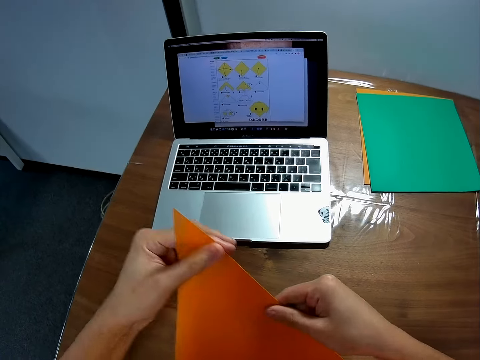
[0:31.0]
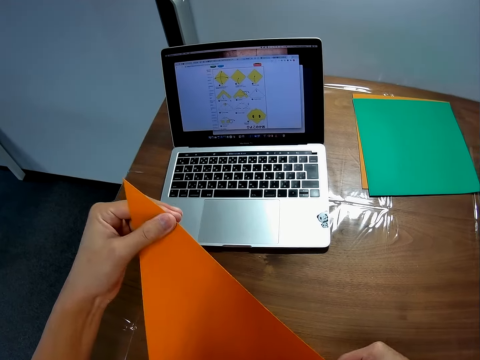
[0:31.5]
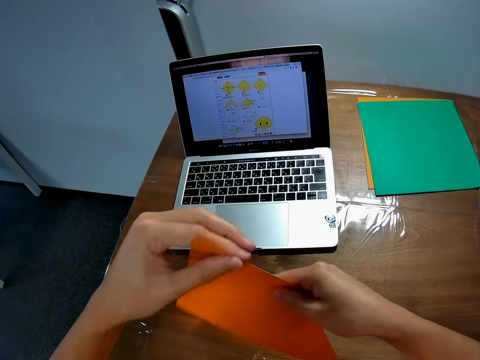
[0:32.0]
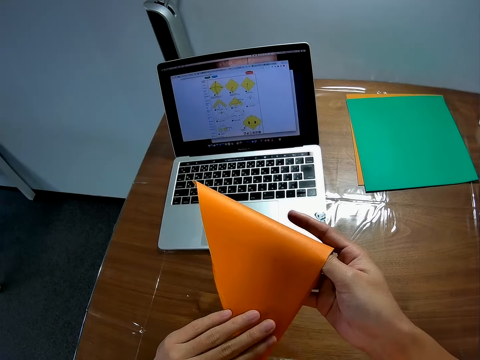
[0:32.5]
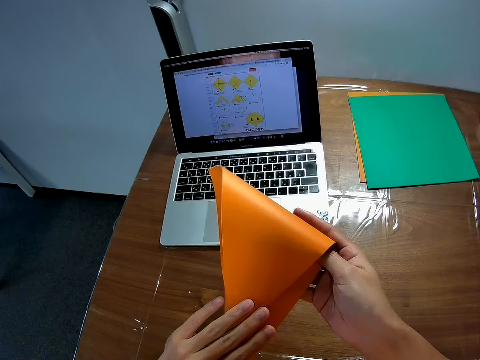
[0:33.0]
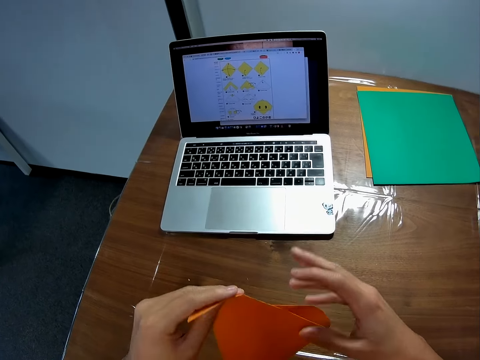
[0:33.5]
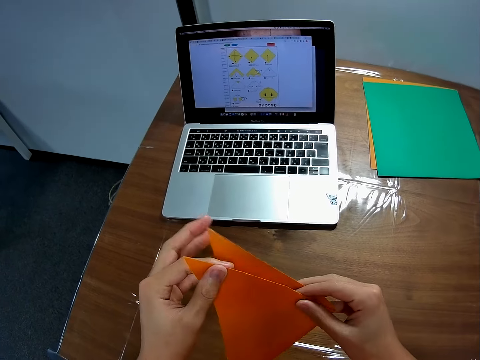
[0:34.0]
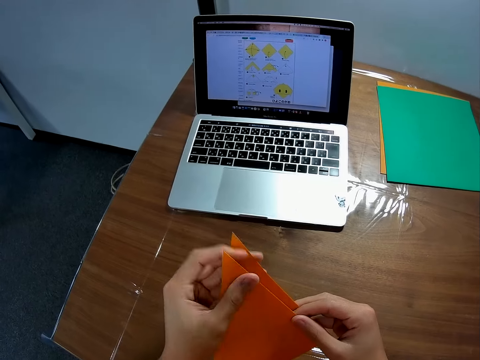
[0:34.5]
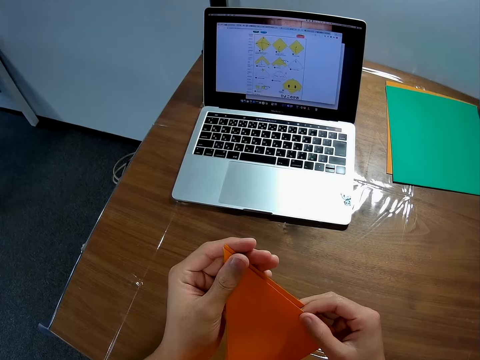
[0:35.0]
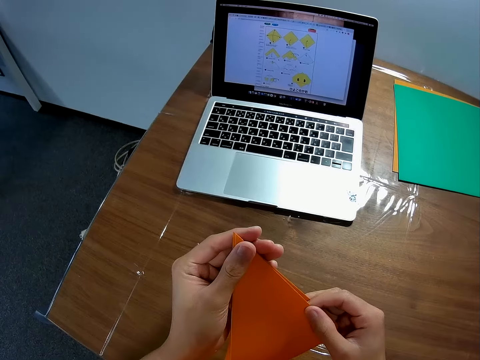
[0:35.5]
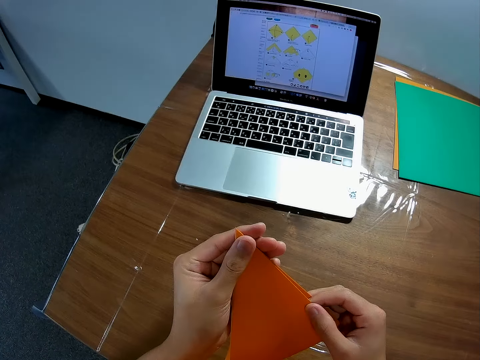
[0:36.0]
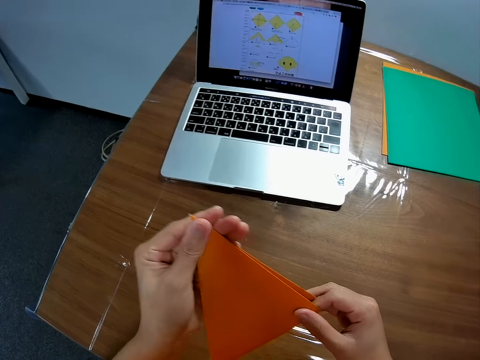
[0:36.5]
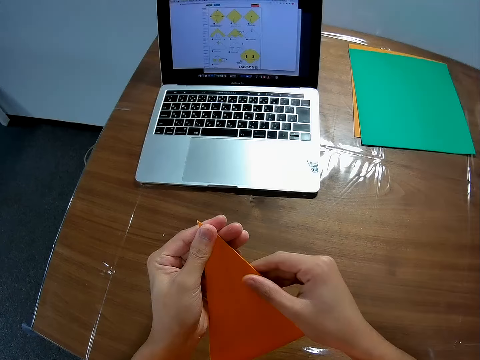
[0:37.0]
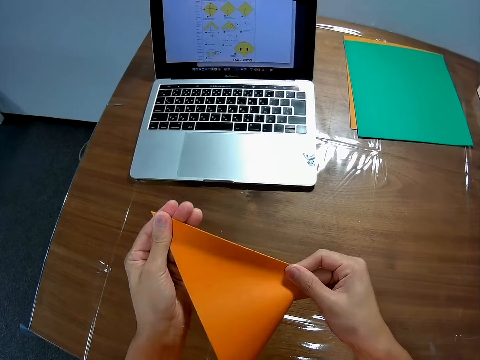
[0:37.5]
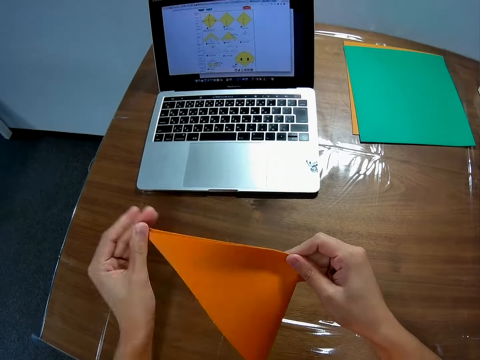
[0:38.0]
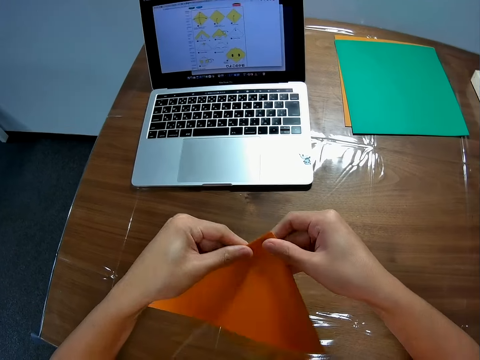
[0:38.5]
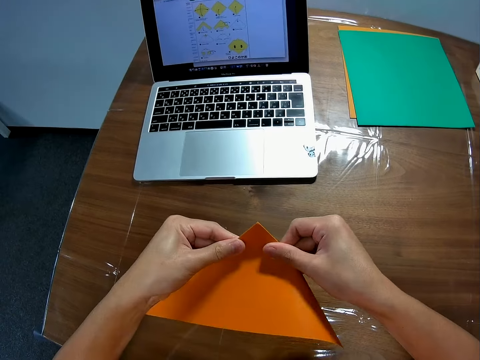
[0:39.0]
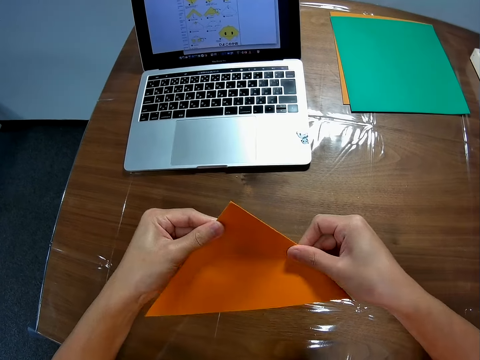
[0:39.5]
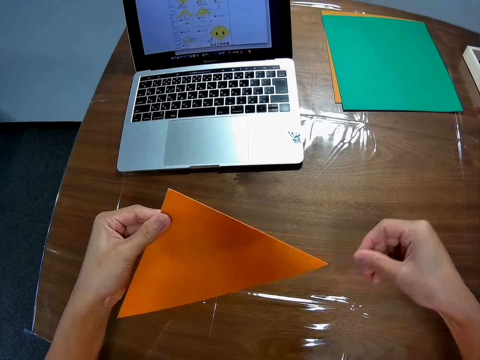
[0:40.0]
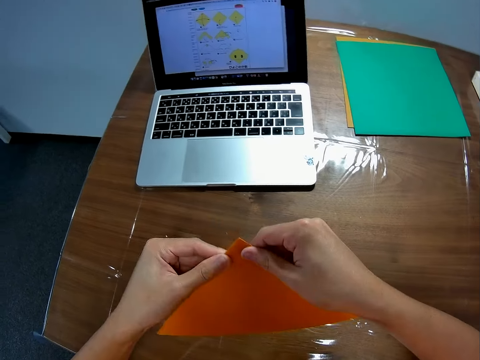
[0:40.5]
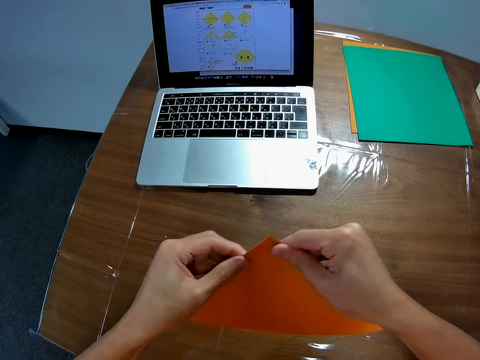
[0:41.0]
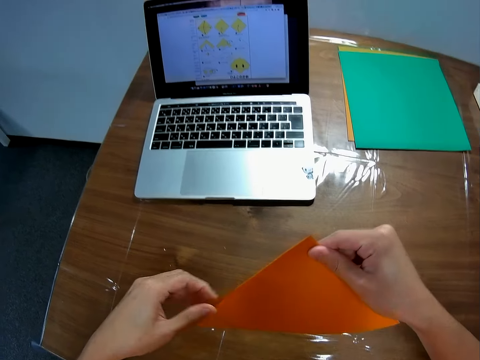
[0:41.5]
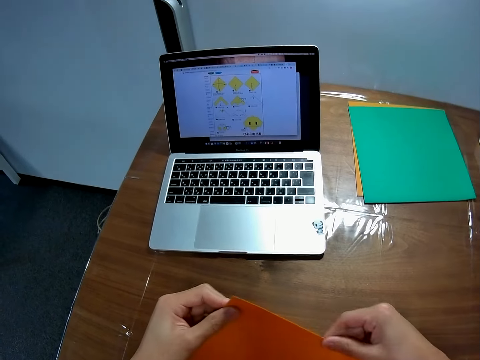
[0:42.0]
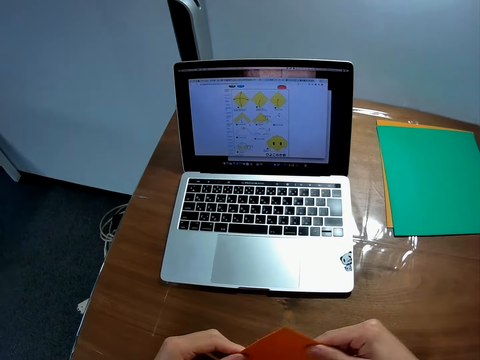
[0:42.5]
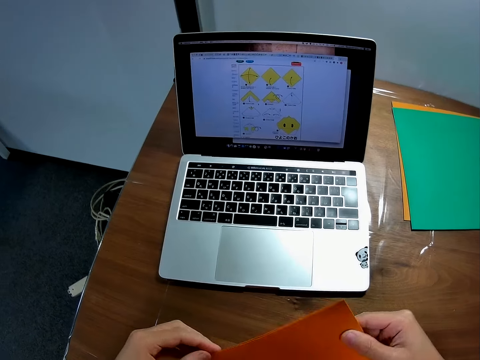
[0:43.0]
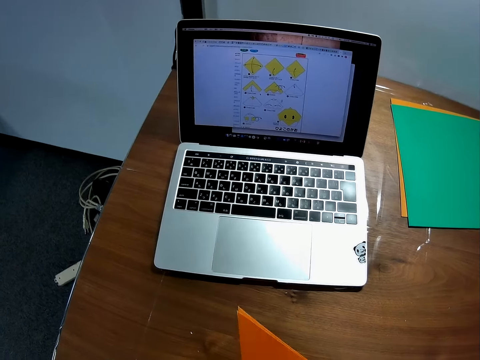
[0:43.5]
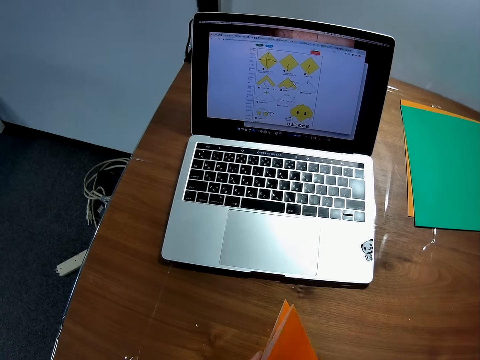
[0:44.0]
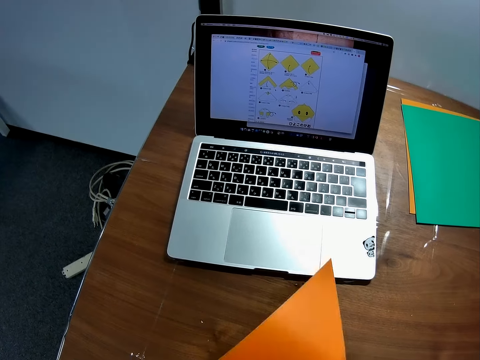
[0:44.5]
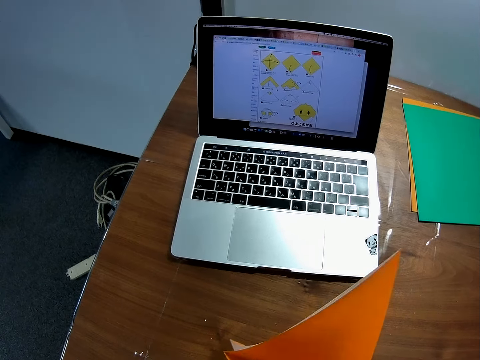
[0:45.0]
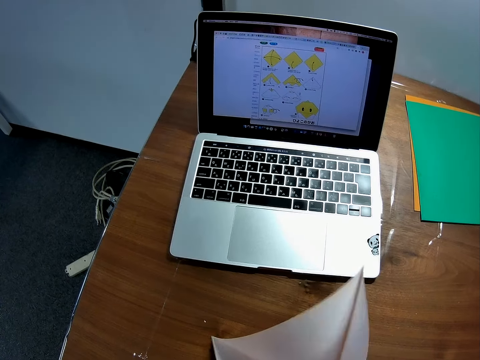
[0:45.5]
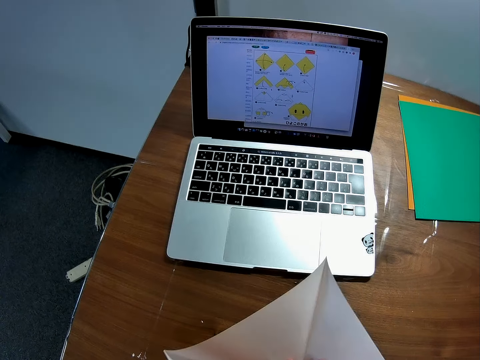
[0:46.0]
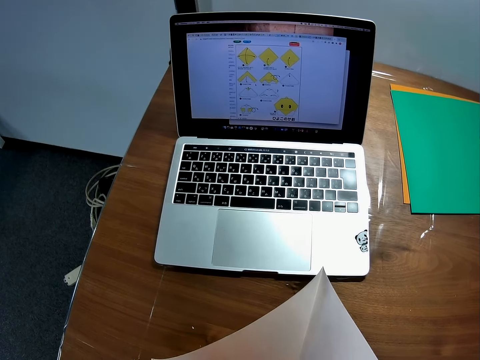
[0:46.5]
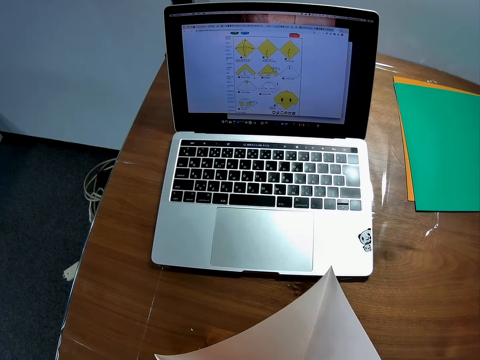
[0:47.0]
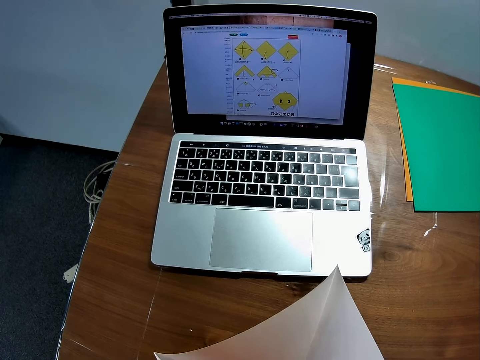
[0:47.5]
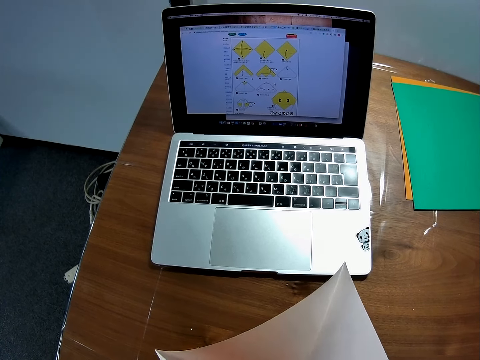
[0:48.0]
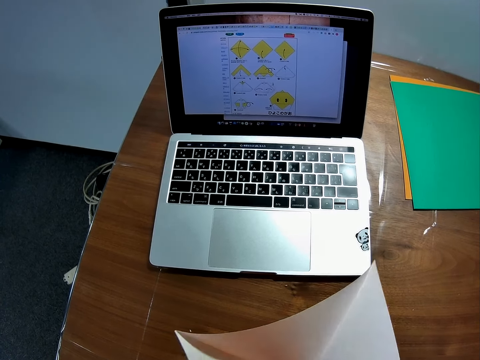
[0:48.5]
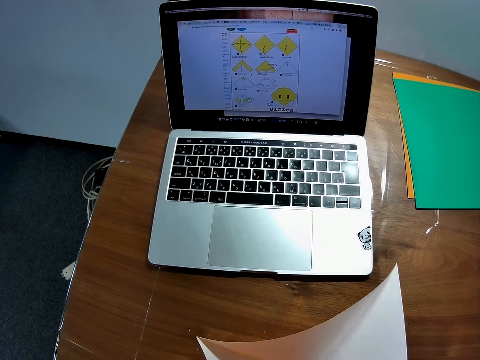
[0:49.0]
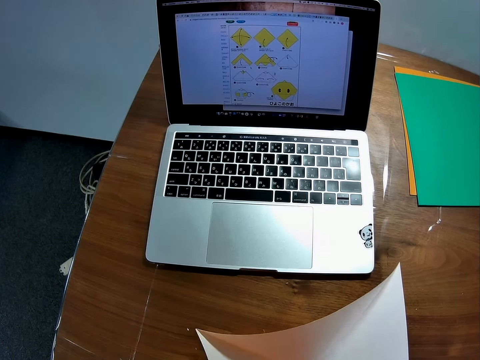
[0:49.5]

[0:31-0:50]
The camera wearer folds the paper. They smoothen the edge of the paper. They unfold the piece of paper. They look at the piece of paper. They spread the paper out.

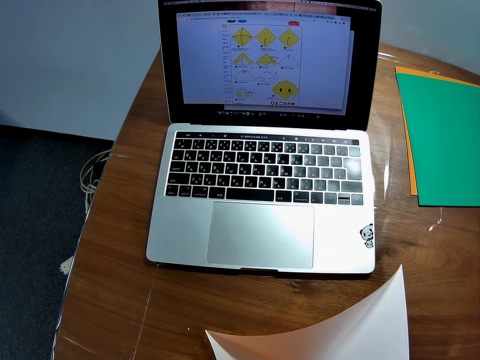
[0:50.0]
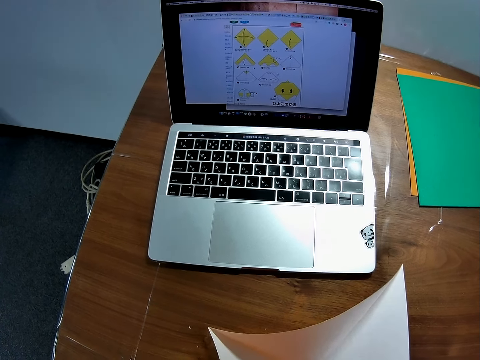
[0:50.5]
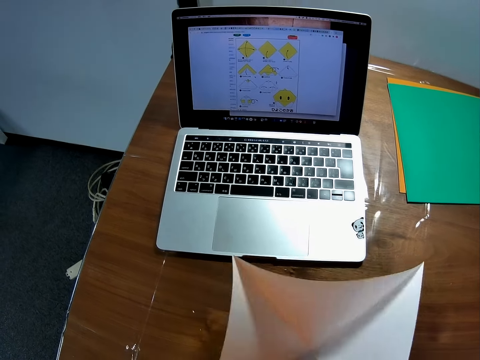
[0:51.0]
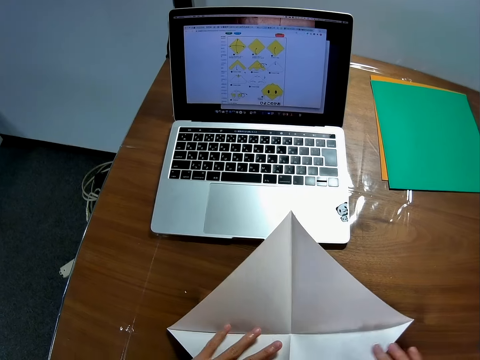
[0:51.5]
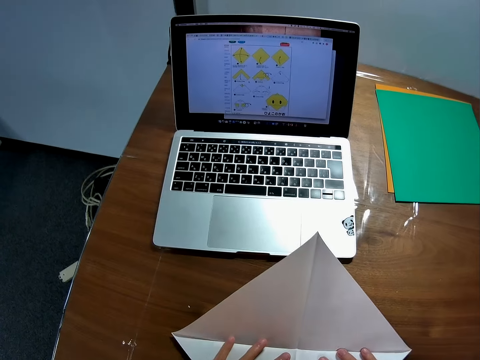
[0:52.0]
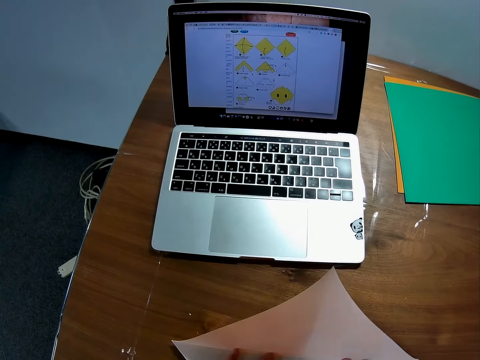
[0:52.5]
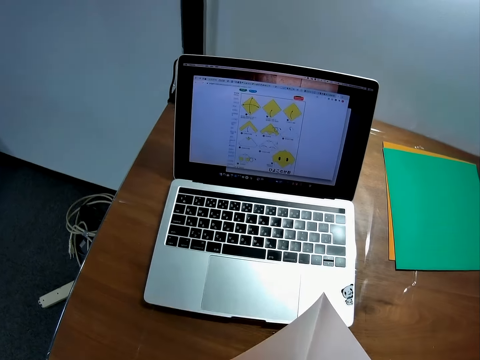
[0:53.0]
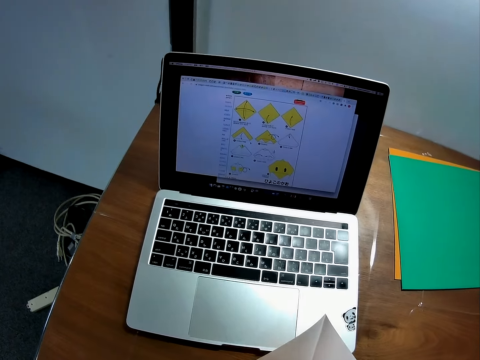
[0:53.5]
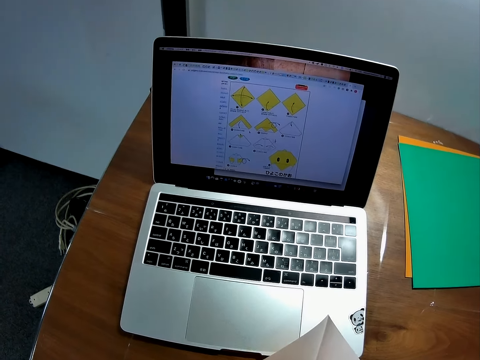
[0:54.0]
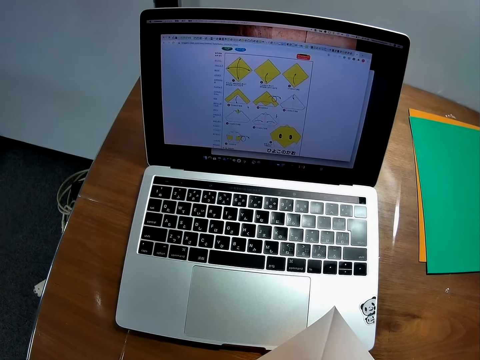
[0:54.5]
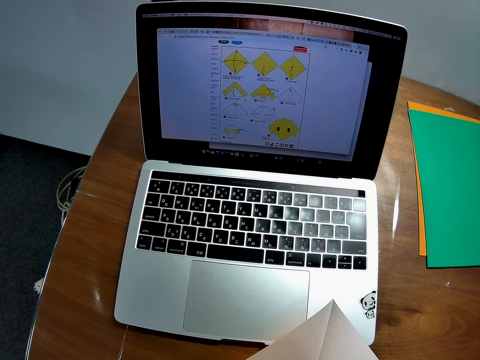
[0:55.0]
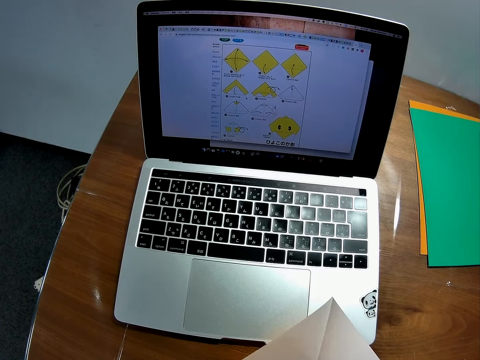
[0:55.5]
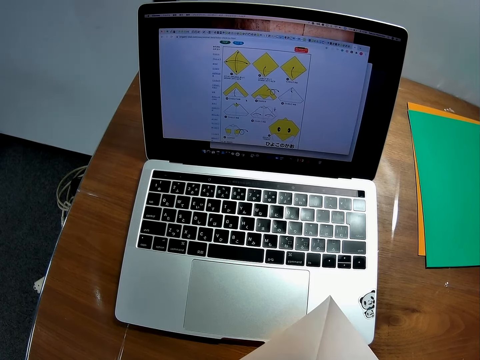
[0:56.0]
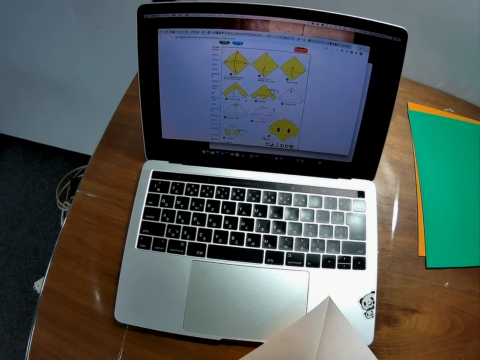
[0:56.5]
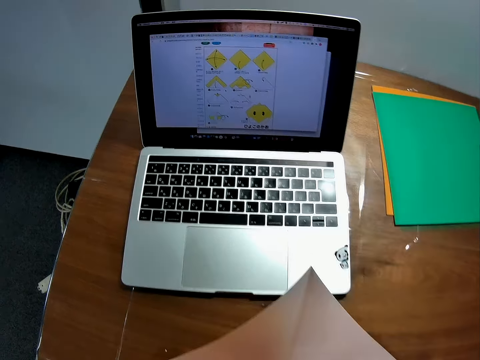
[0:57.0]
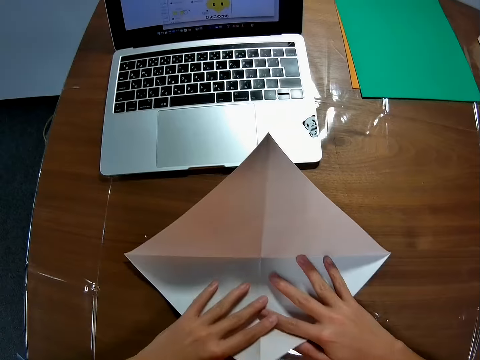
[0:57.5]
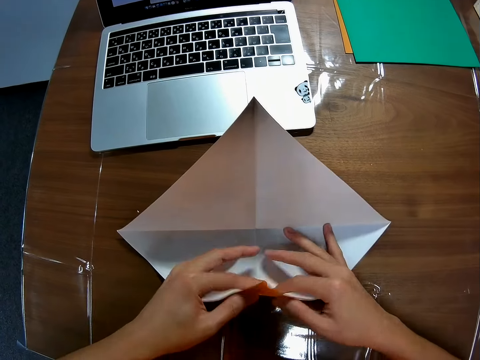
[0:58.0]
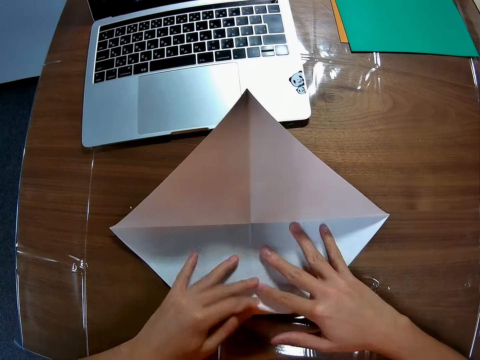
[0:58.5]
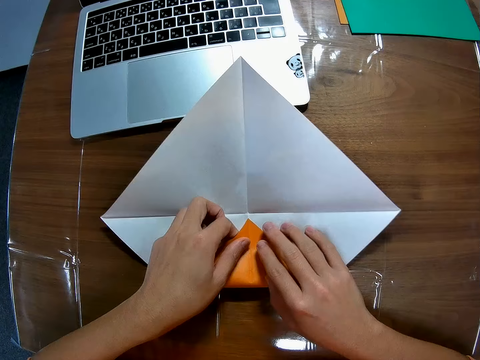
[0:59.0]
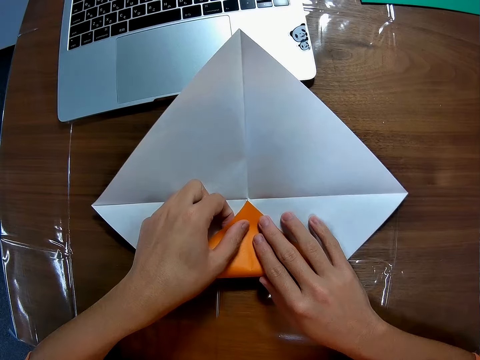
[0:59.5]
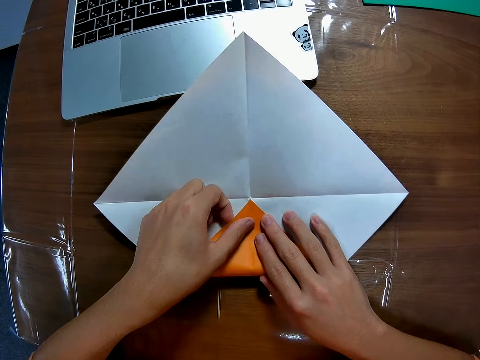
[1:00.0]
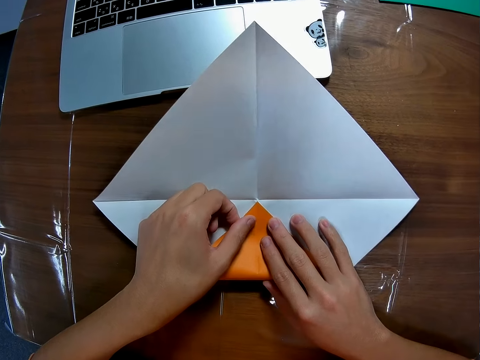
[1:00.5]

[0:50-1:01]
The camera wearer drops the paper on the table. They look at the machine. They fold the paper on the table.
